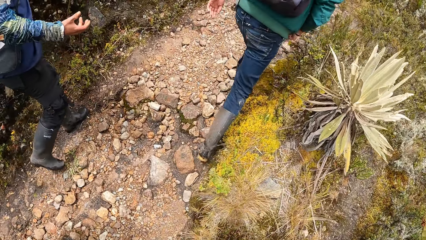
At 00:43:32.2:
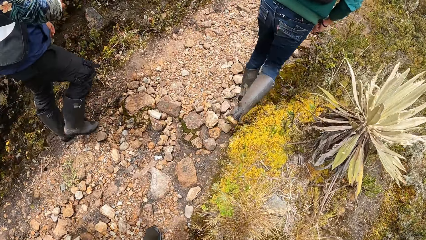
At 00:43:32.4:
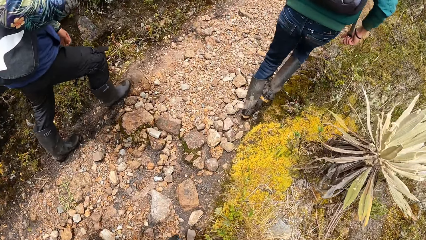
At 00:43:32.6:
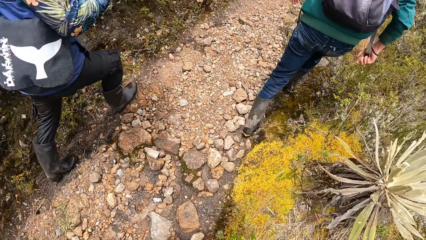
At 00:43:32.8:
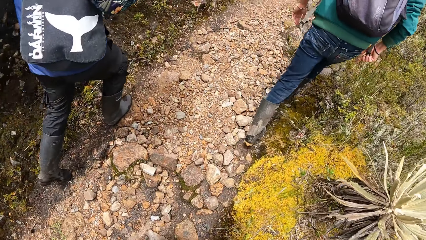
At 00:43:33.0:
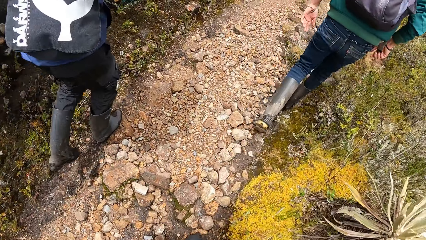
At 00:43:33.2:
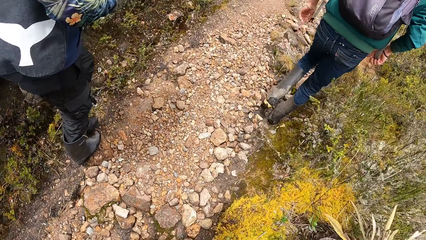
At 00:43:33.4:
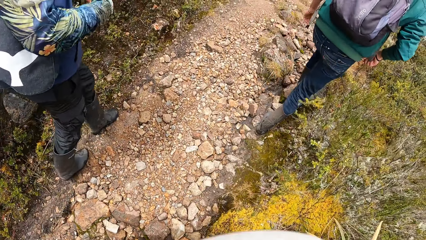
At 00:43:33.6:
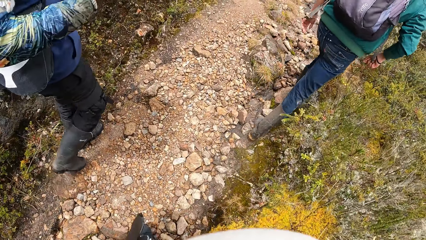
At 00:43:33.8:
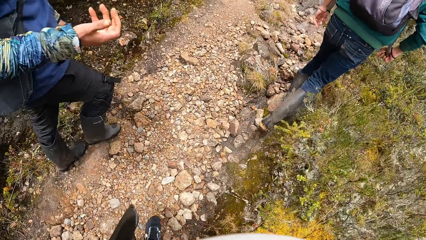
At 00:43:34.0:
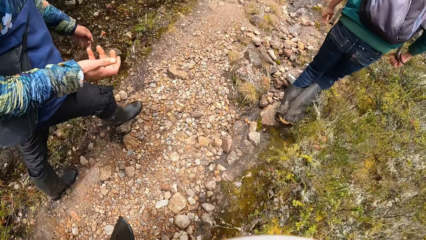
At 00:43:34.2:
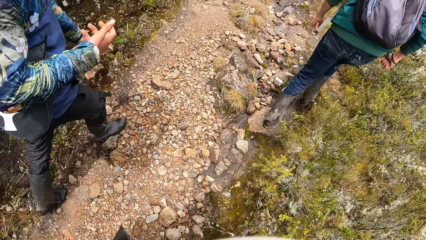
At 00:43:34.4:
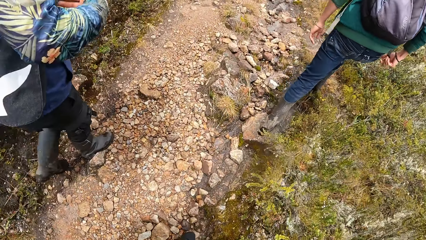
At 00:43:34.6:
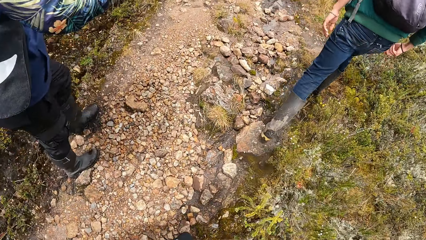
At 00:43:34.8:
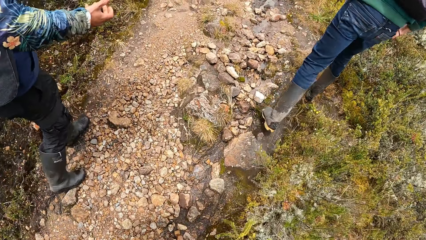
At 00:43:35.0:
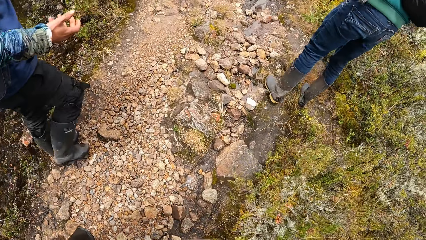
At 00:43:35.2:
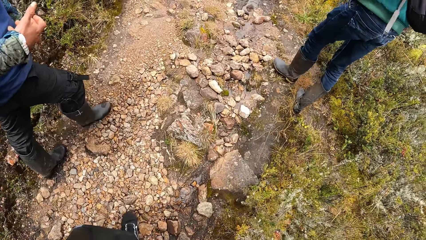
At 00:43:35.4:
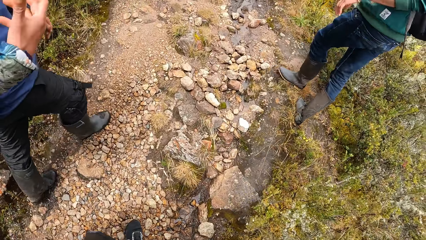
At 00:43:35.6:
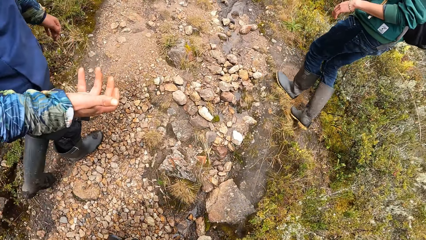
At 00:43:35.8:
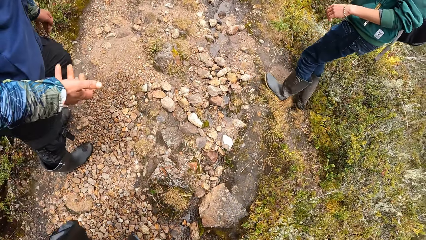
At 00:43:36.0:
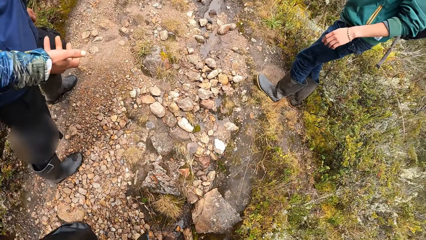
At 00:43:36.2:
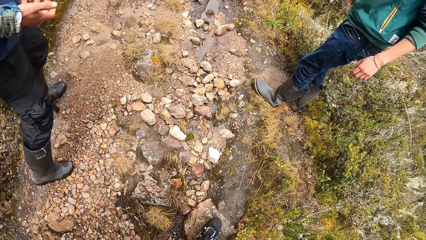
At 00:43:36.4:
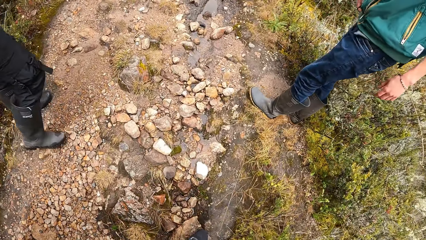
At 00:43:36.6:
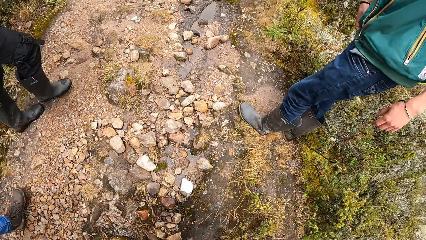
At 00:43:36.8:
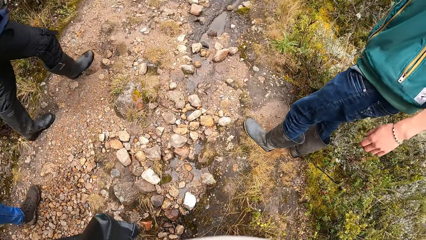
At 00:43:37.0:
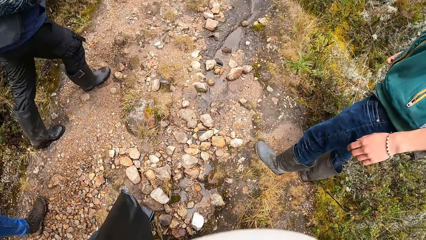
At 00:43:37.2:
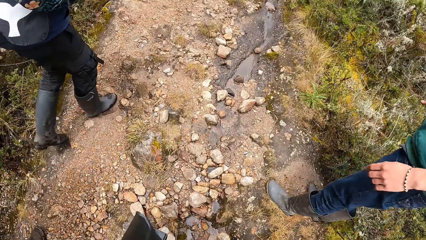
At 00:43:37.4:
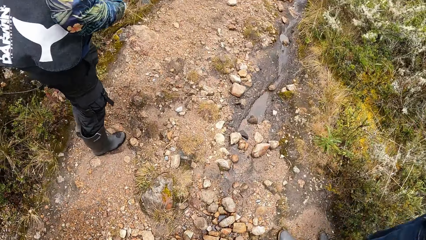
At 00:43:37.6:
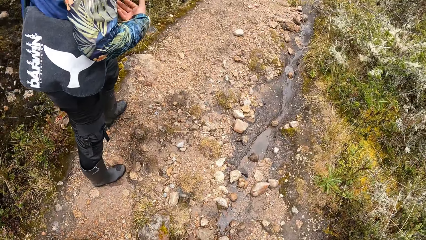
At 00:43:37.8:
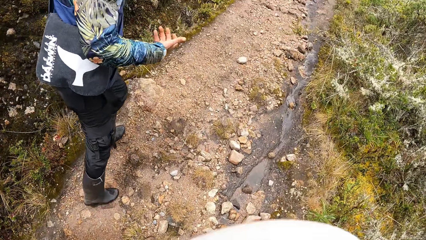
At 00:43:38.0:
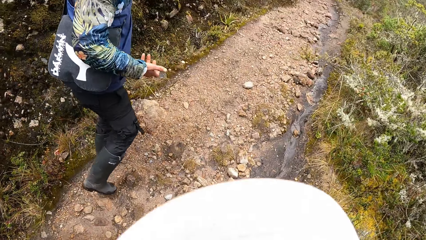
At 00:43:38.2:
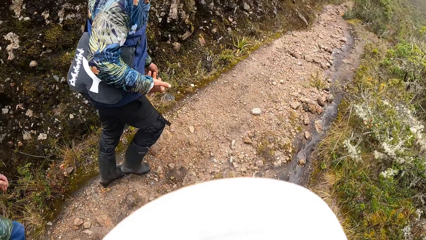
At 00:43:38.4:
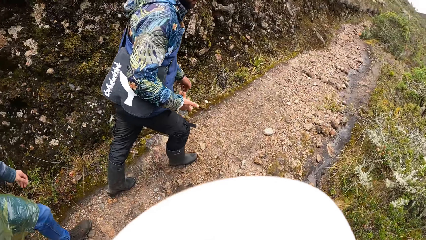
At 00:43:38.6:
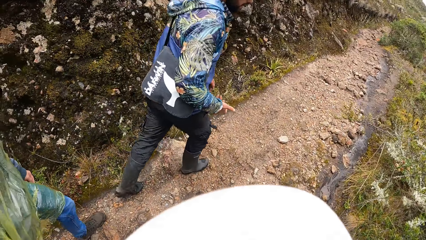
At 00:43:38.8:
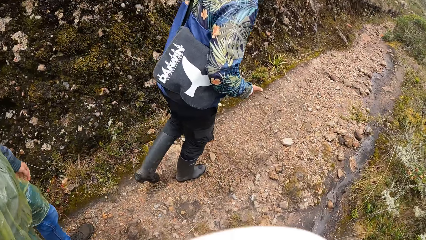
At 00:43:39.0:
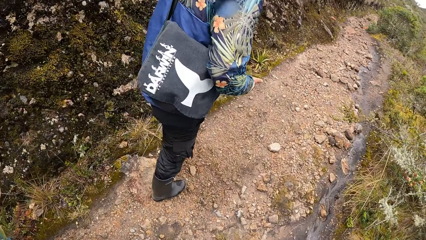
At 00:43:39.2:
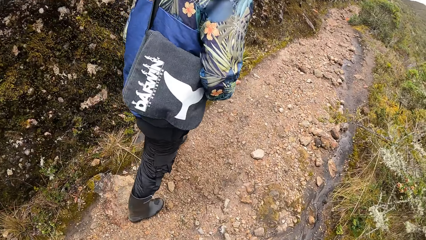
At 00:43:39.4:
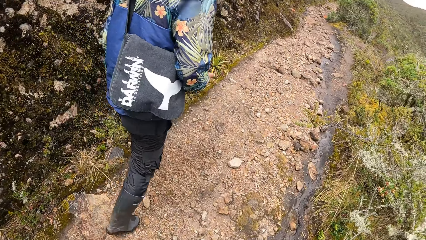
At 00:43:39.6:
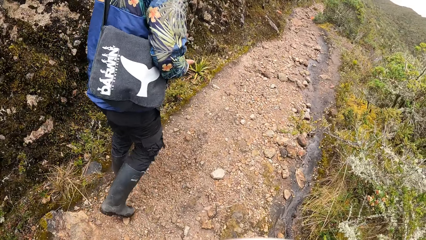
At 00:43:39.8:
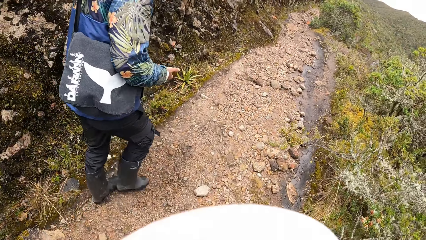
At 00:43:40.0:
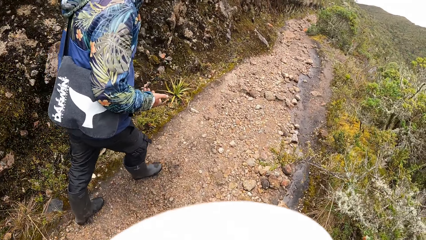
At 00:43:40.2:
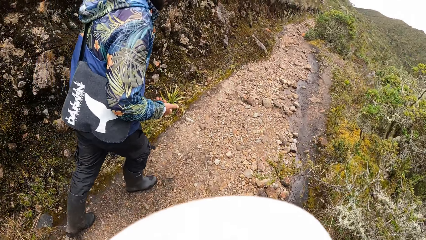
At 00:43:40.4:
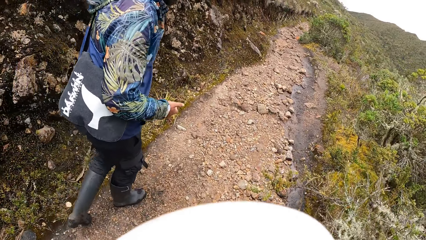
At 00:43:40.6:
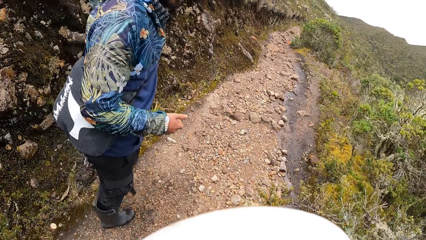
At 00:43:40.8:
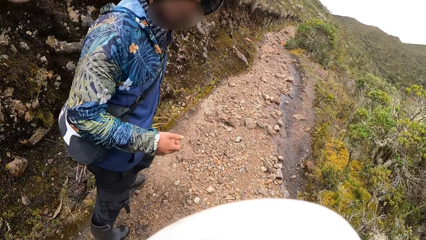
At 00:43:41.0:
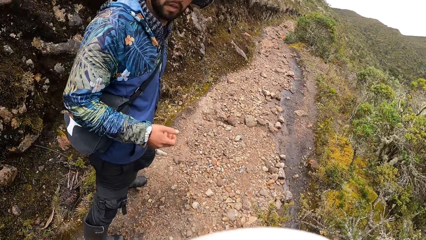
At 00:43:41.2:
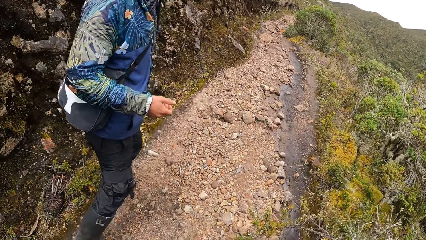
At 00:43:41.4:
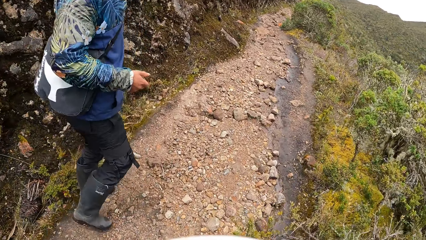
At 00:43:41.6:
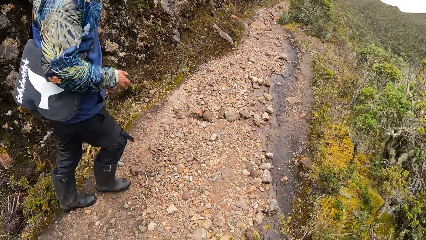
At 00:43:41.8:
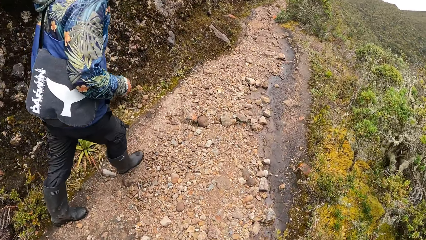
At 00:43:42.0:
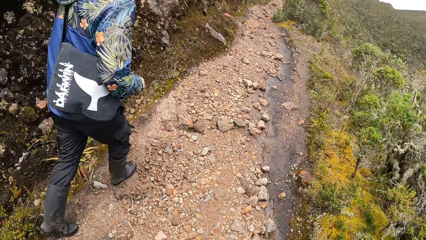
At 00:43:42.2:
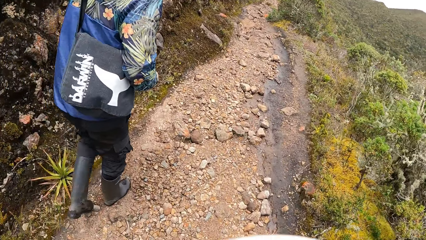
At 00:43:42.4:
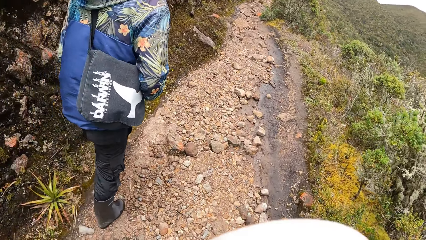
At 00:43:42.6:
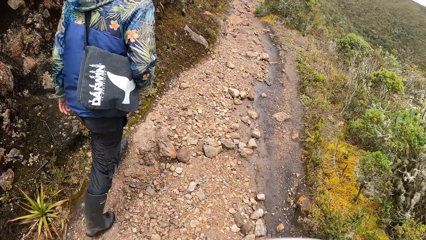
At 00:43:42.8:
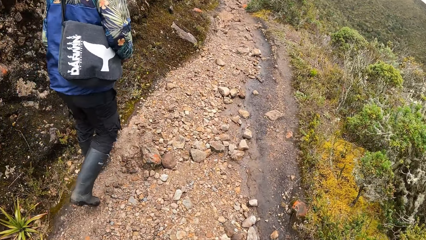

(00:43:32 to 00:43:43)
The camera wearer walks past the man.

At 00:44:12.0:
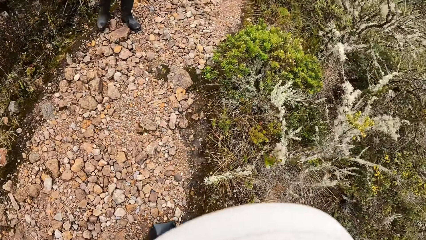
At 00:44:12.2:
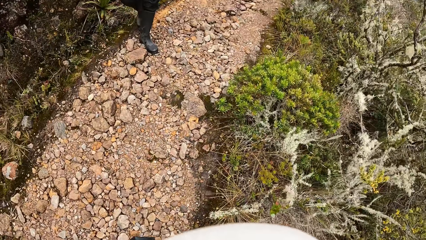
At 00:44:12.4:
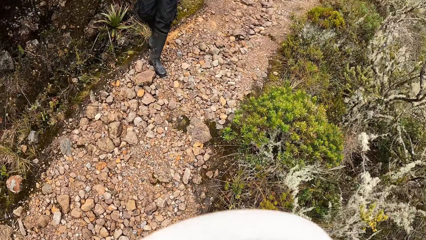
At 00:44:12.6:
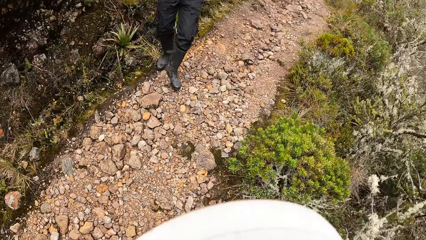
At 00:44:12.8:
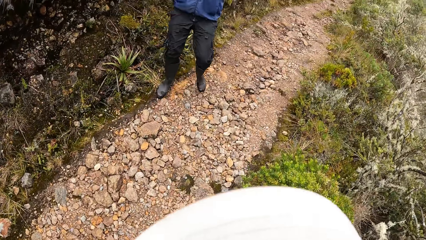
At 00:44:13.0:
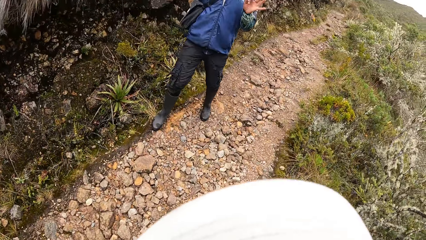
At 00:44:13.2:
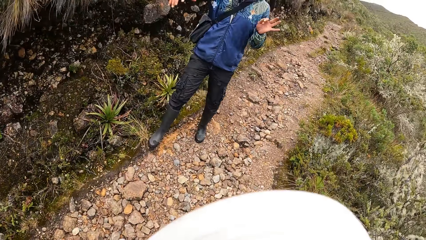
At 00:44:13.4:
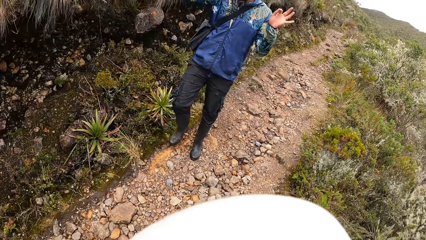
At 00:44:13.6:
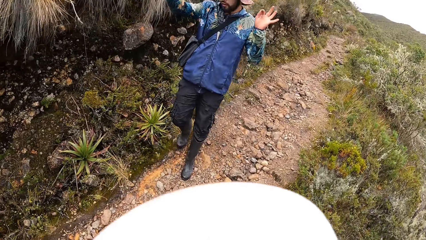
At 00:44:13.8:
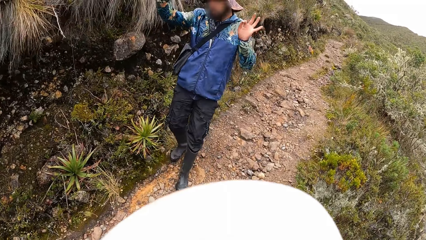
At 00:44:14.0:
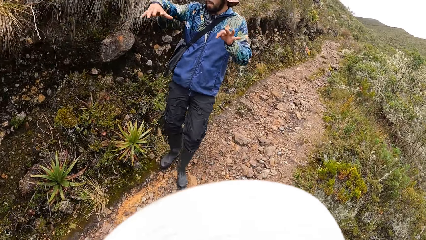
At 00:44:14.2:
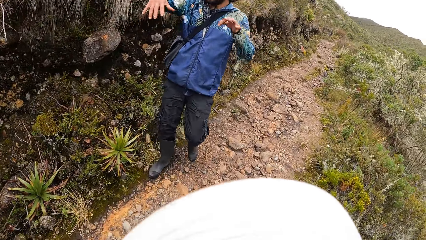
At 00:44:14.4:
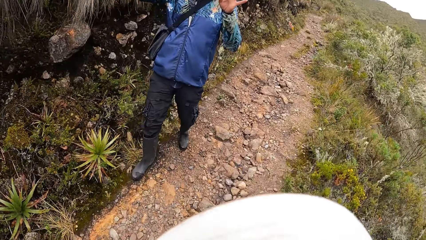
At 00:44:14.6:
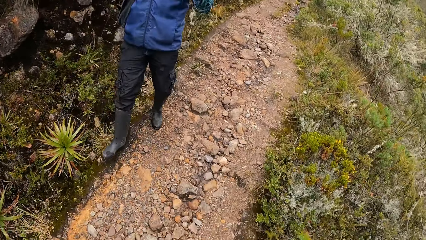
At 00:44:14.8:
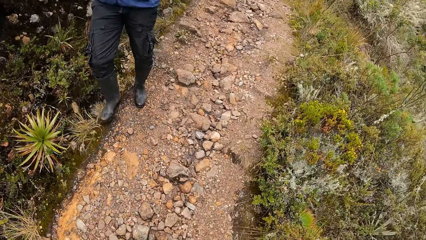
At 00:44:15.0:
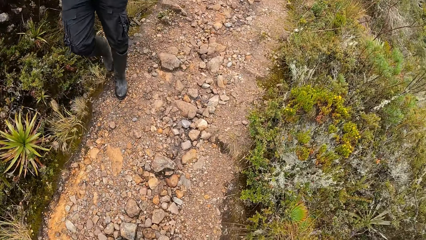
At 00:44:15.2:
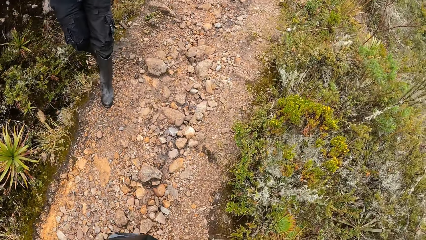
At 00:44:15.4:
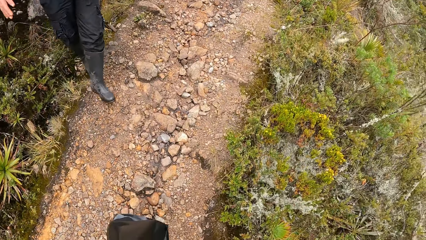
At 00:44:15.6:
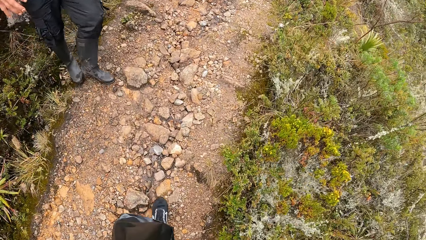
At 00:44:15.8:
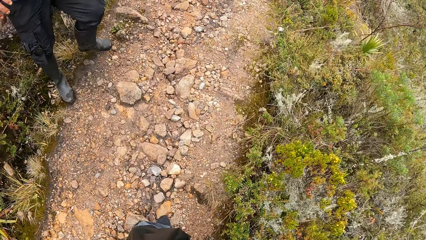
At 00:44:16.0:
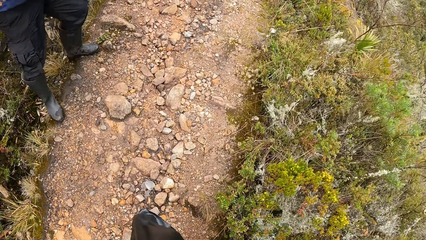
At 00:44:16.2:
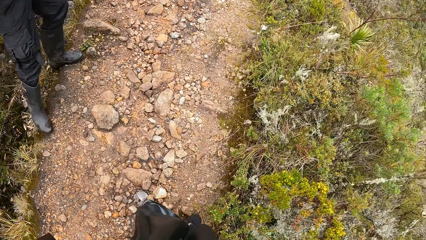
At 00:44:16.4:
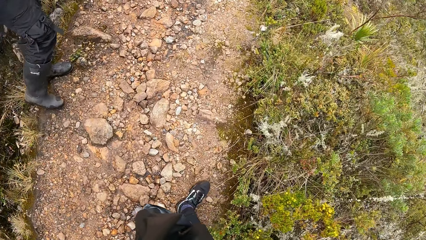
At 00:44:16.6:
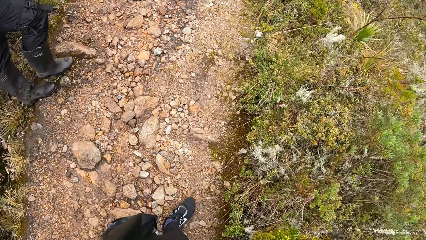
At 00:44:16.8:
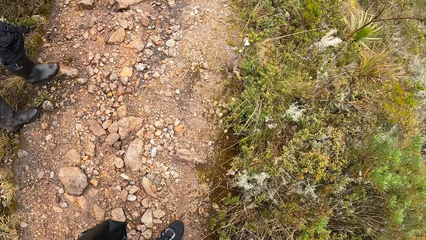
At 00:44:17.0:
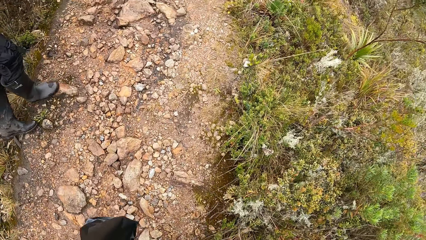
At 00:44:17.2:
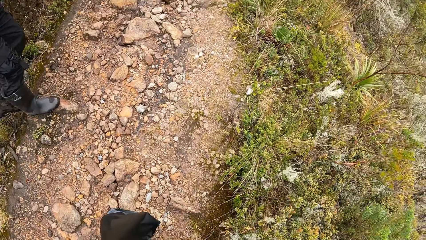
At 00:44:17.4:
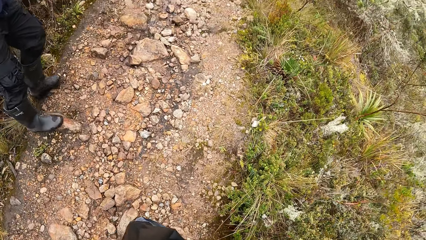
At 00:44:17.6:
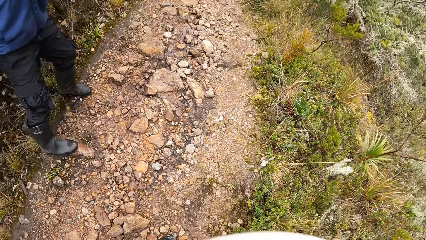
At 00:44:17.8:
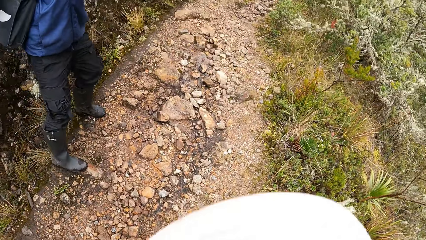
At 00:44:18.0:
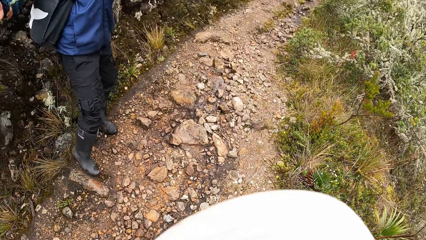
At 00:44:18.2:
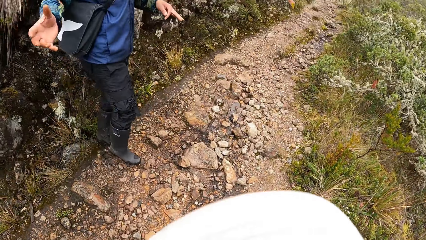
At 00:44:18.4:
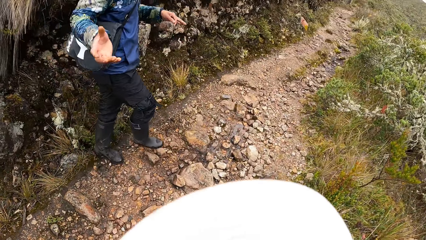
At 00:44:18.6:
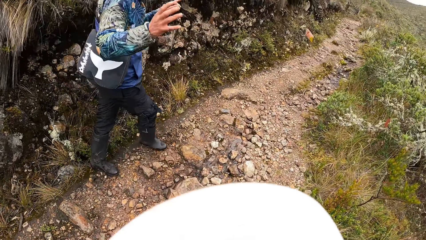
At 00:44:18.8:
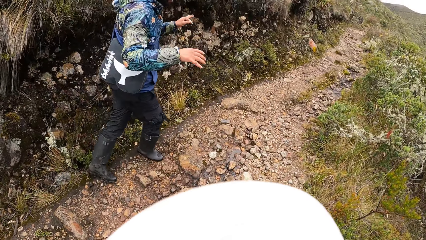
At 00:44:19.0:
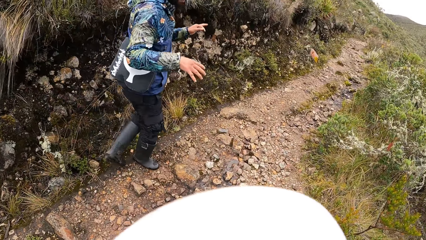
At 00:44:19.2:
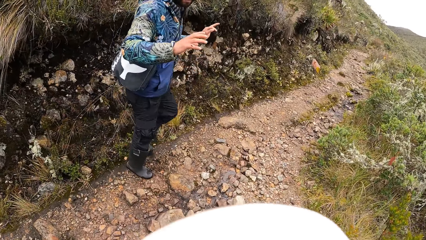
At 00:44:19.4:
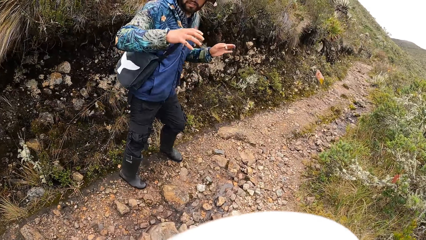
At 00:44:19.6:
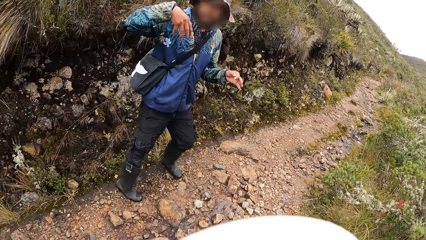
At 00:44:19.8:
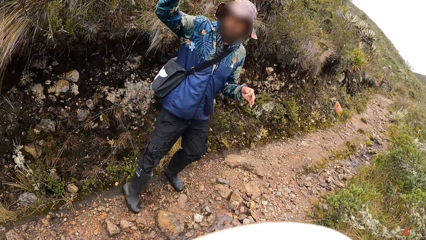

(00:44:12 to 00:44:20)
A man demonstrates with the hands and walks down the hill. The man stops walking in the bushy hill.
